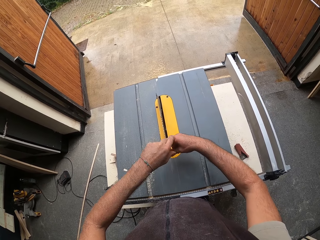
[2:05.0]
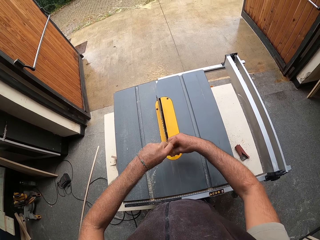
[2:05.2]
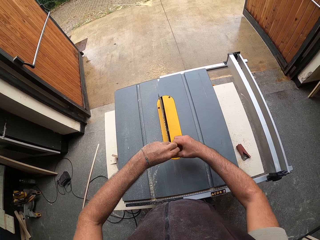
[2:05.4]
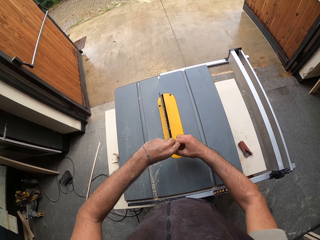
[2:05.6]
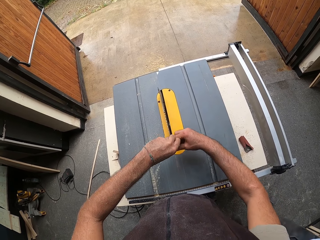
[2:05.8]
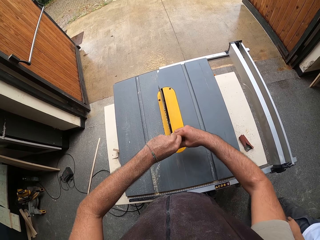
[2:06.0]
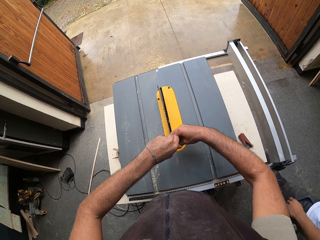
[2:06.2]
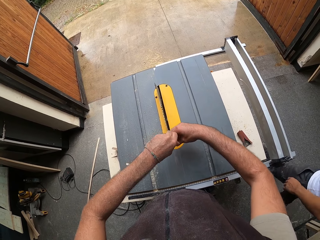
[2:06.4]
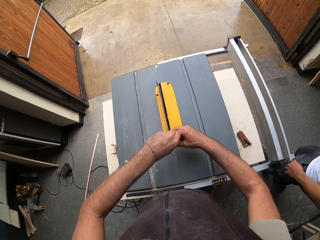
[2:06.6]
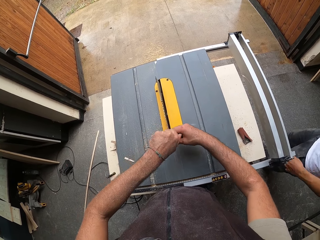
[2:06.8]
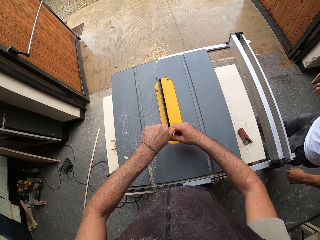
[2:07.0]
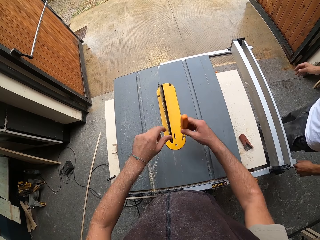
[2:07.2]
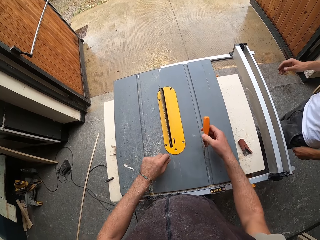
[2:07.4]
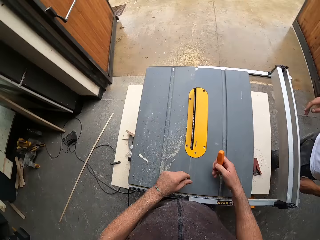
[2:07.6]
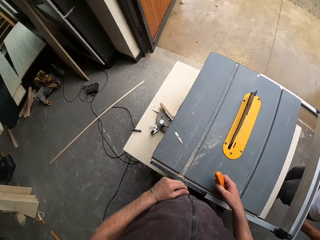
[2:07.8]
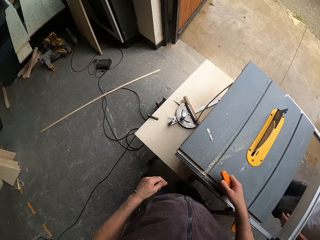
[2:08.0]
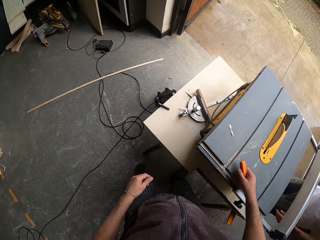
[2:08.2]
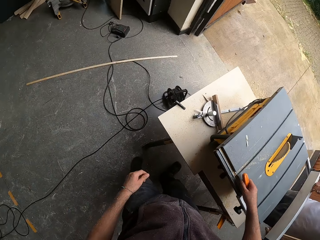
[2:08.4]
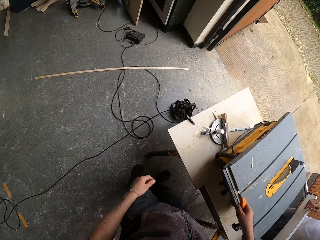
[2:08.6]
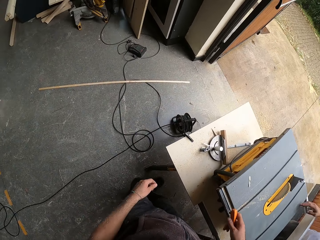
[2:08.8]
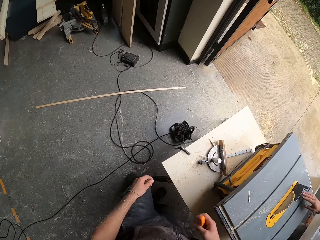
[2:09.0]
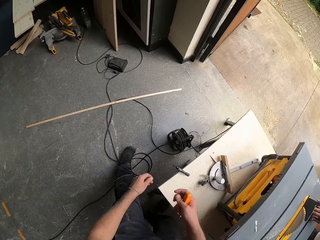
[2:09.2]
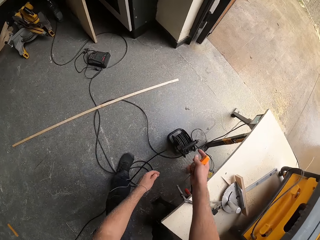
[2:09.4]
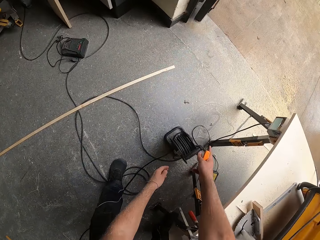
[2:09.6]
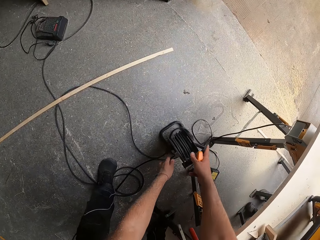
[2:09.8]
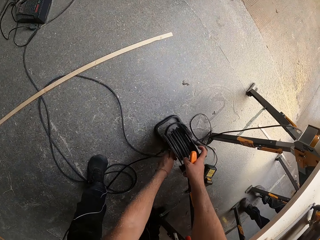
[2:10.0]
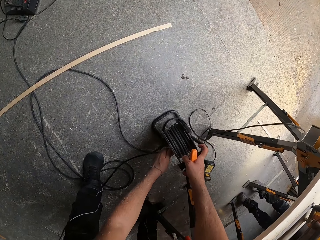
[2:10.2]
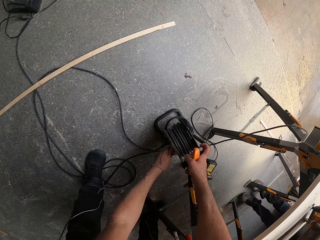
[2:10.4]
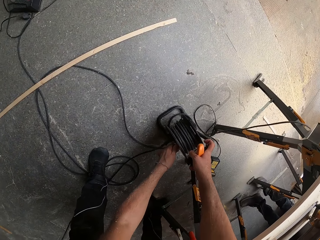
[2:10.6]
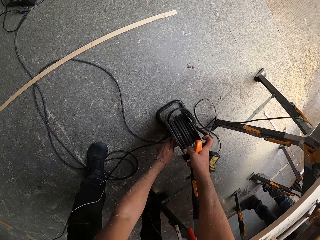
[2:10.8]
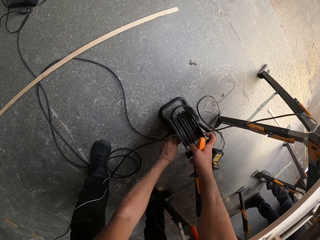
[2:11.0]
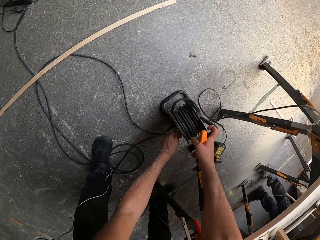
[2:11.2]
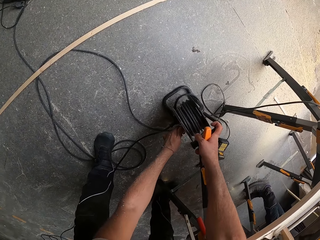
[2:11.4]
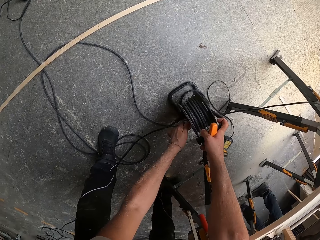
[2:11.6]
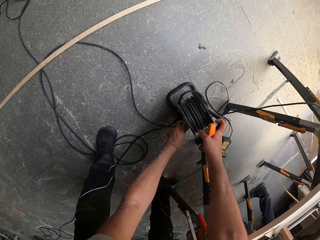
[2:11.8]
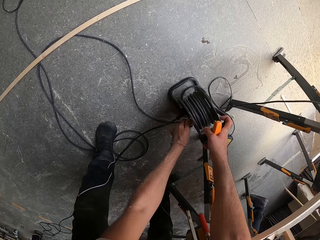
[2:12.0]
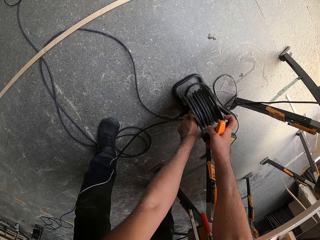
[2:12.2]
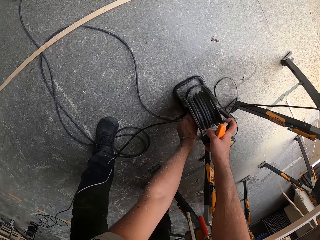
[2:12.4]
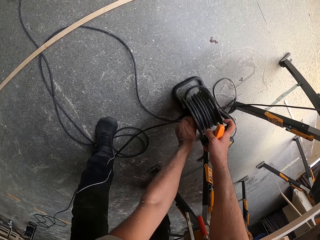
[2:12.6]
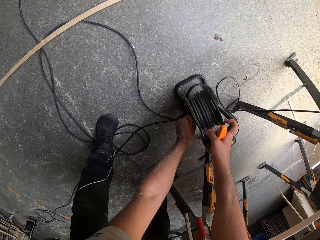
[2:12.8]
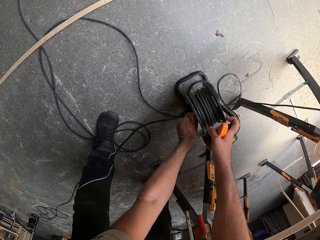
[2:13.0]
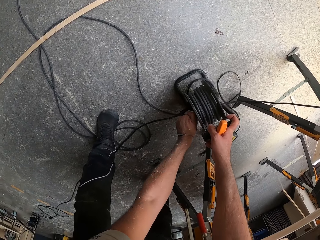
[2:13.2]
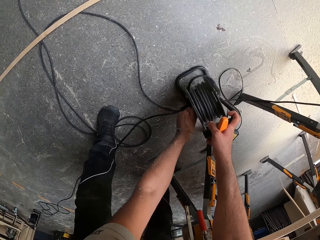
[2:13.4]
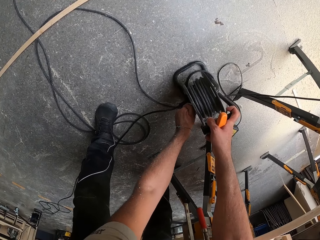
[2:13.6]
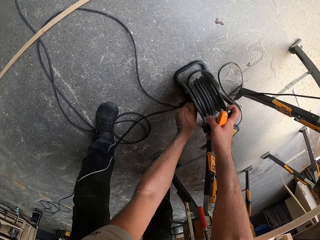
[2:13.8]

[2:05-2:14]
The camera wearer holds the screwdriver in his right hand. He looks around. He unplugs the table saw with his left hand.

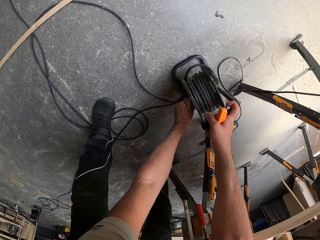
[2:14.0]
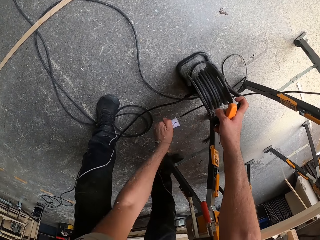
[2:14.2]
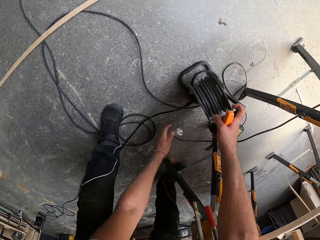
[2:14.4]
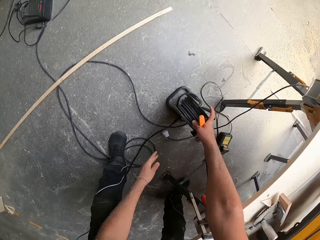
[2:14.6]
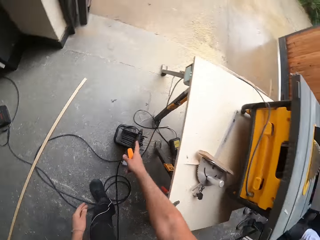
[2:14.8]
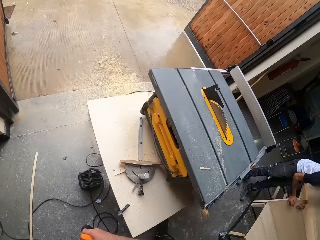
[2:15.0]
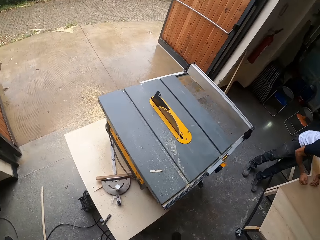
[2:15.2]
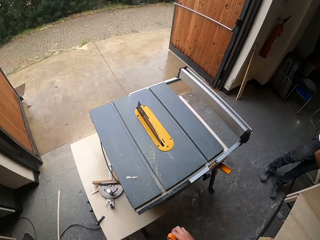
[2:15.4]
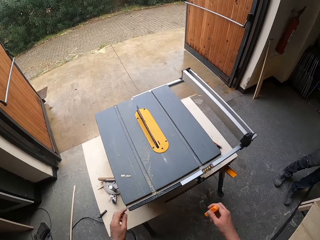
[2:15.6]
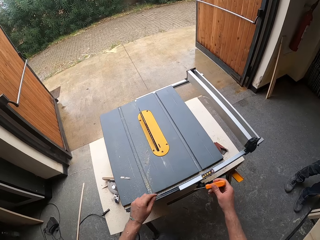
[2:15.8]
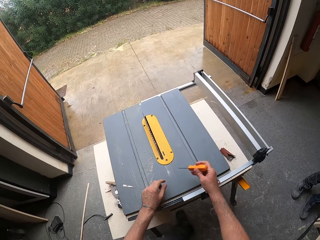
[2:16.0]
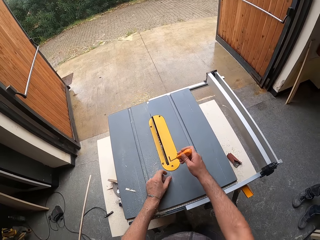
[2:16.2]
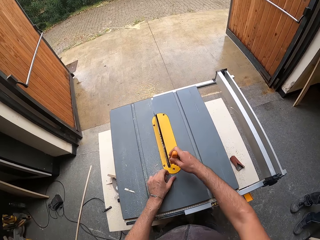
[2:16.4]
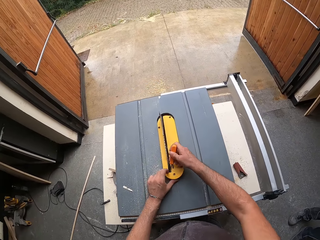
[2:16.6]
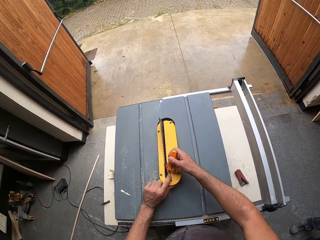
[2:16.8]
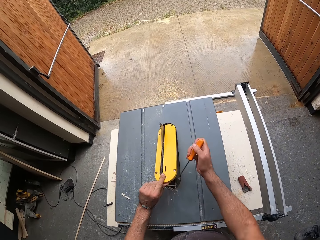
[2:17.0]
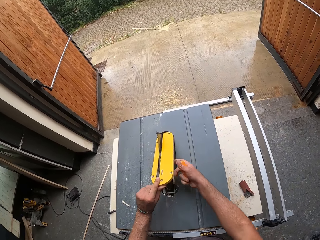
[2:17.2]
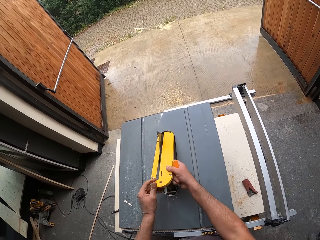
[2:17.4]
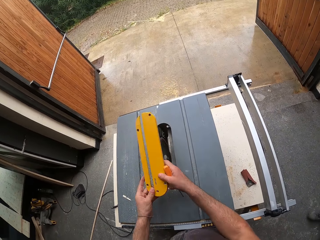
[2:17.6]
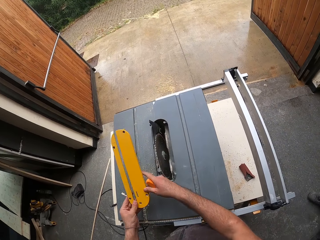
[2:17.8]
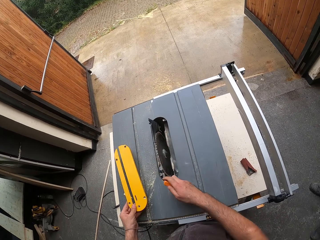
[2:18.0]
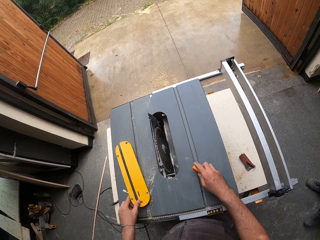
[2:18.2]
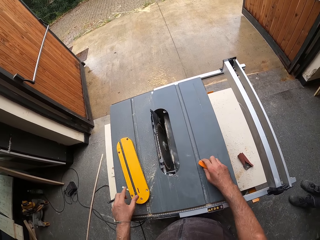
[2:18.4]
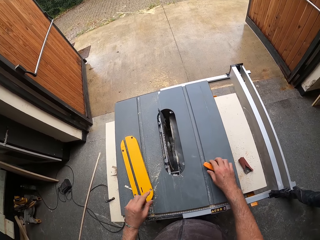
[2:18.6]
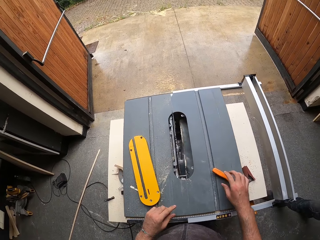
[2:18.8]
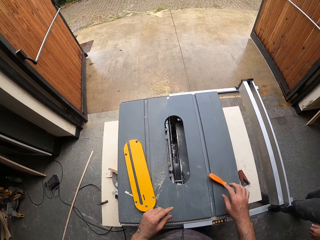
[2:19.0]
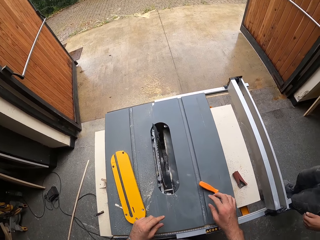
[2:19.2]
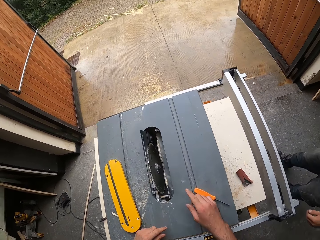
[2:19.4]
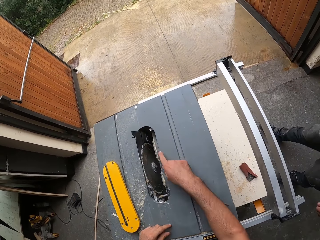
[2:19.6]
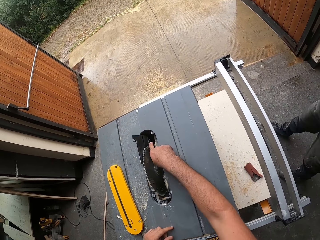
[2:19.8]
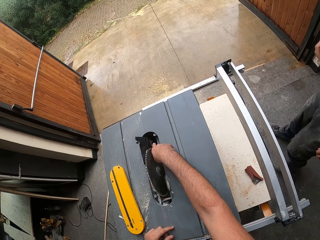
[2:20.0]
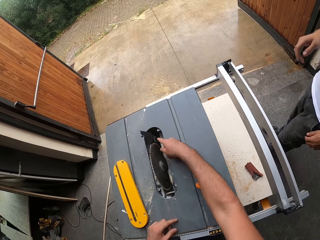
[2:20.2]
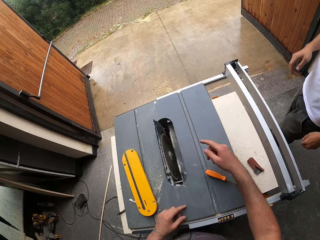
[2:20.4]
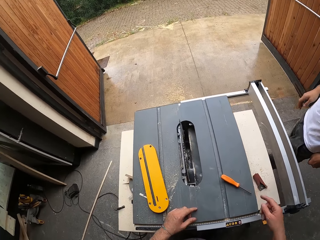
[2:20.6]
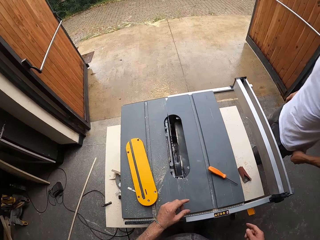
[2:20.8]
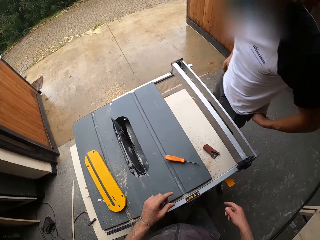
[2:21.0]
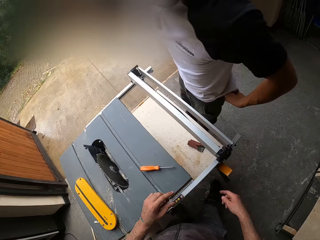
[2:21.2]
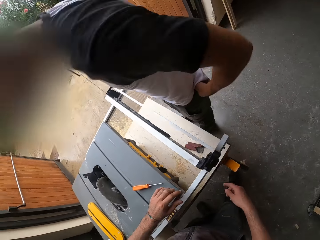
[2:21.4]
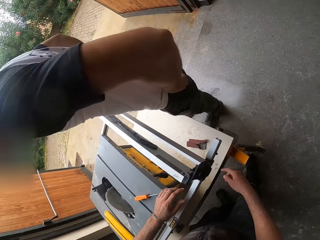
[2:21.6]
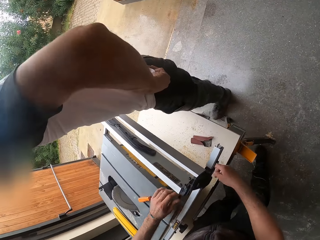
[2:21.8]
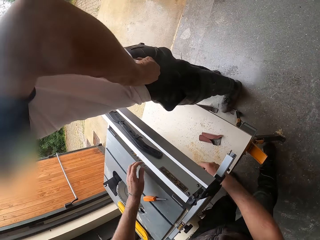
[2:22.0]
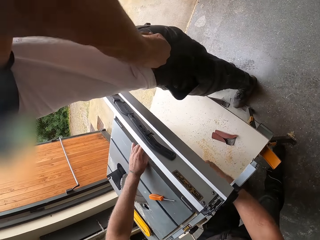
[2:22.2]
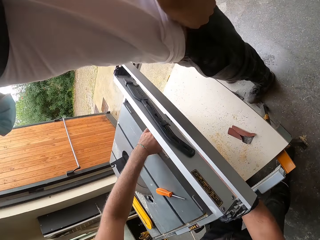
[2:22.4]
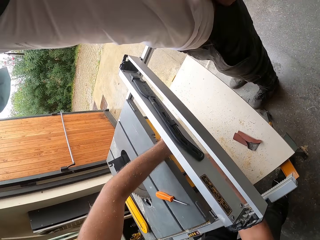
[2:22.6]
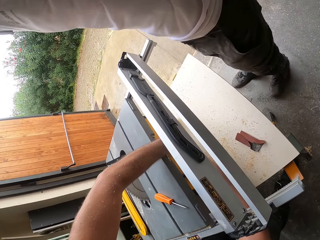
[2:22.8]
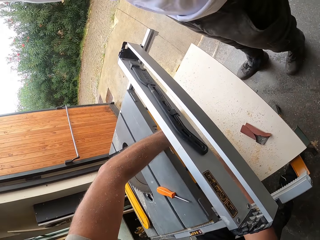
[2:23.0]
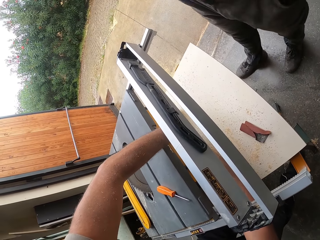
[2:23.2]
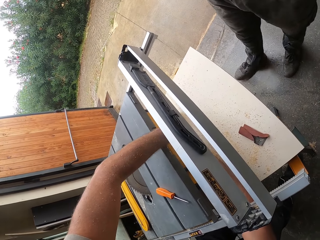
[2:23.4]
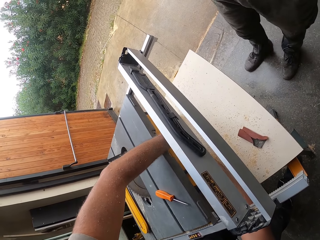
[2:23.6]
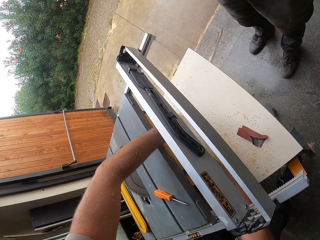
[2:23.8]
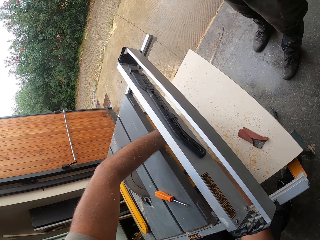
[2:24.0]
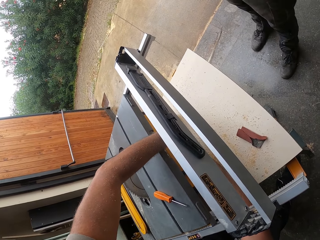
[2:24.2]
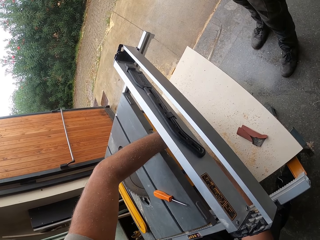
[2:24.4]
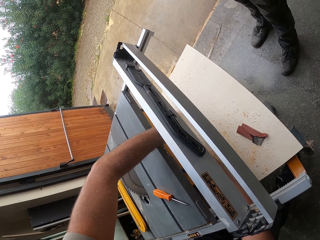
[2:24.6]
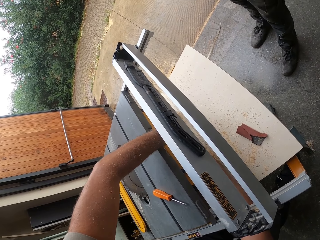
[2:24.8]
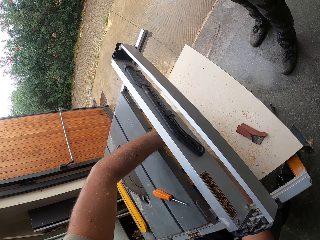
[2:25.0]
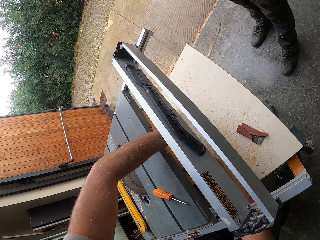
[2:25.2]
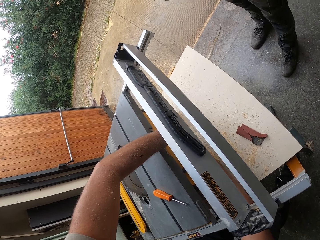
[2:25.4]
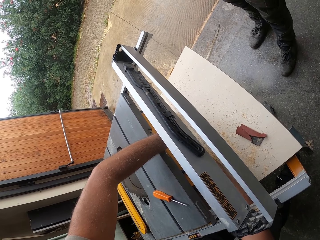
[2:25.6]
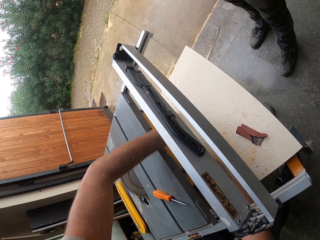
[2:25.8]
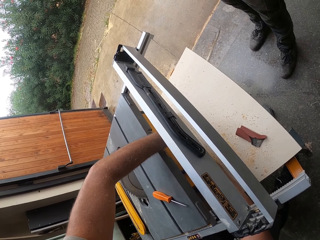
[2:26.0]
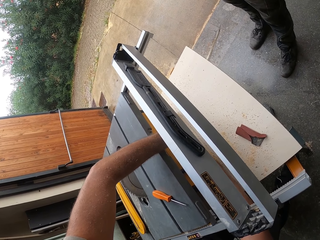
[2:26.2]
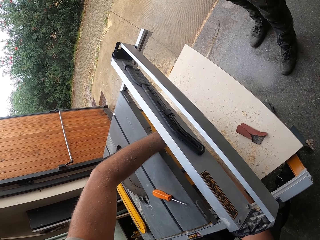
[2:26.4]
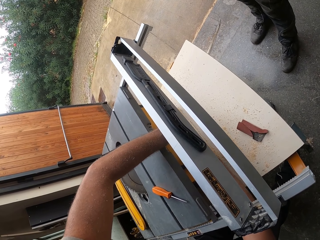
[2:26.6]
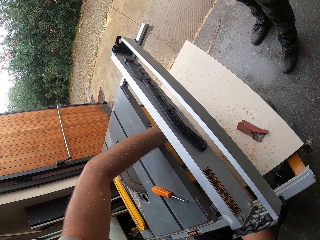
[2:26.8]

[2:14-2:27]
The camera wearer drops the table saw plug on the ground with his left hand. He looks around. He fixes the wood cutter machine. He removes the table saw throat plate with both hands. He drops the table saw throat plate on the table saw table. He drops the screwdriver in his right hand on the table saw table. He looks around. He fixes the wood cutter machine.
